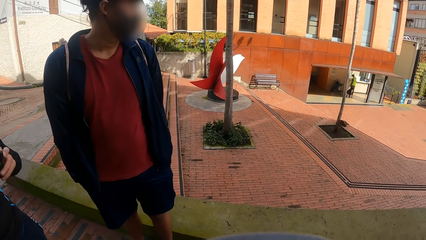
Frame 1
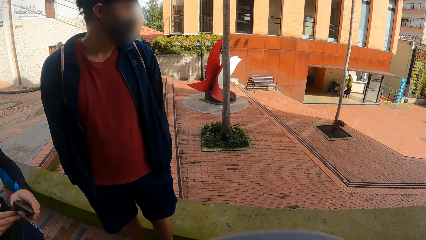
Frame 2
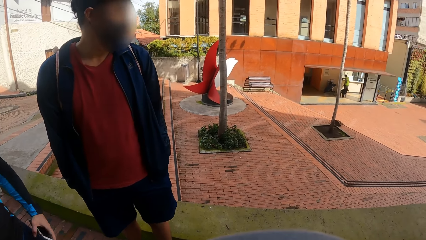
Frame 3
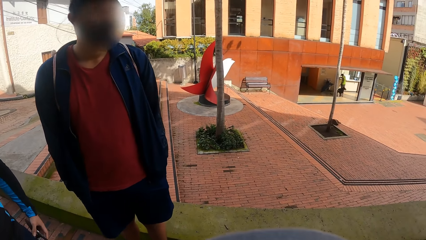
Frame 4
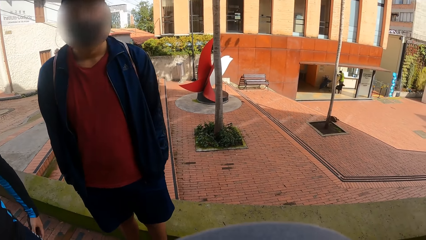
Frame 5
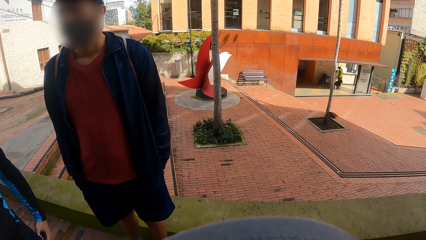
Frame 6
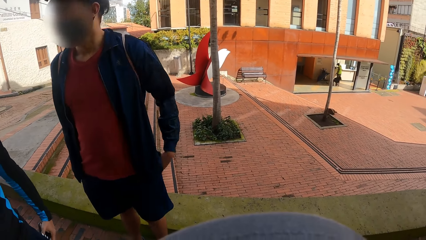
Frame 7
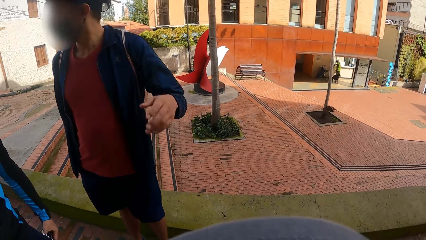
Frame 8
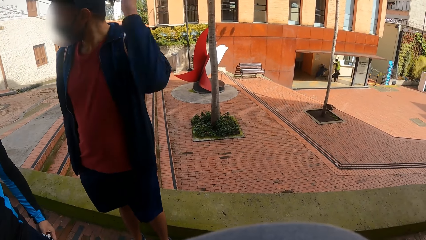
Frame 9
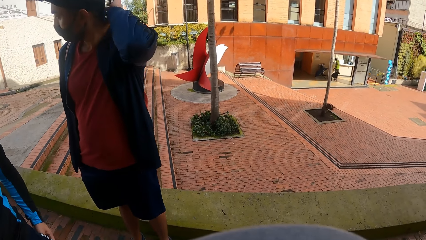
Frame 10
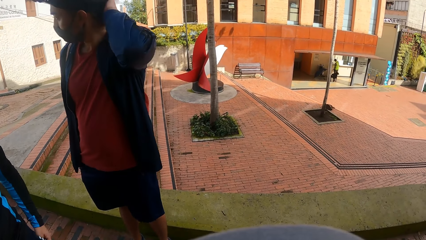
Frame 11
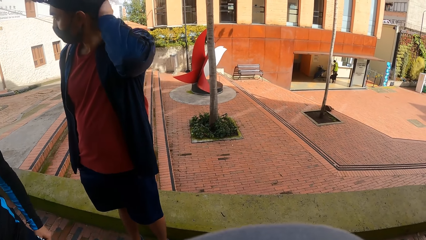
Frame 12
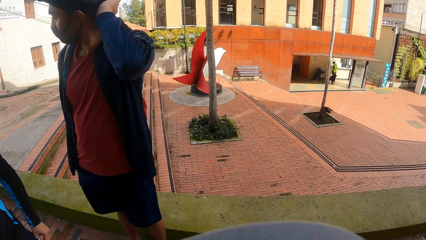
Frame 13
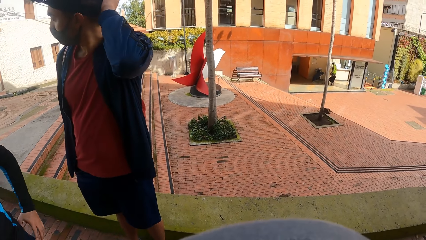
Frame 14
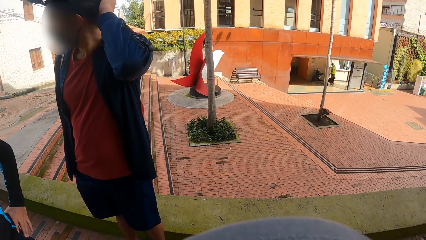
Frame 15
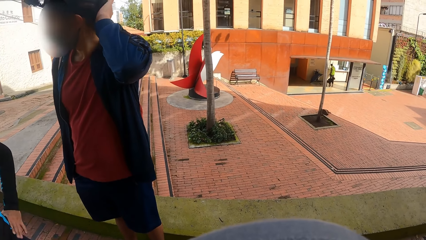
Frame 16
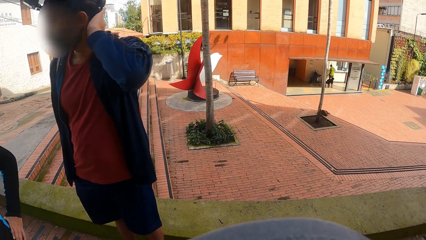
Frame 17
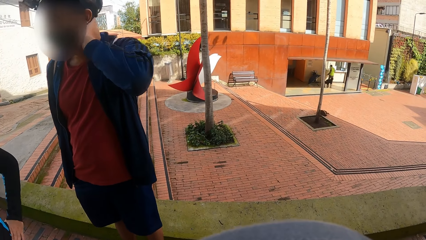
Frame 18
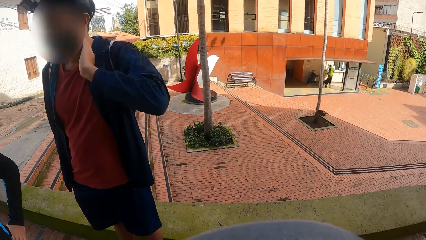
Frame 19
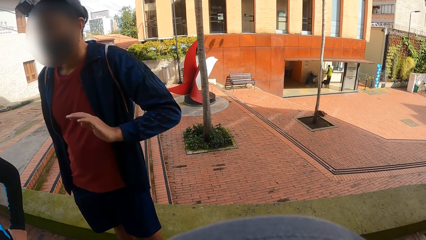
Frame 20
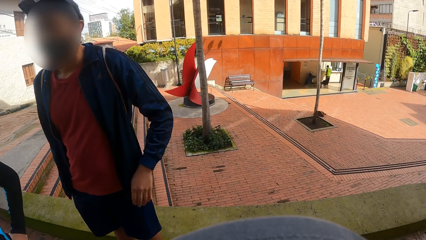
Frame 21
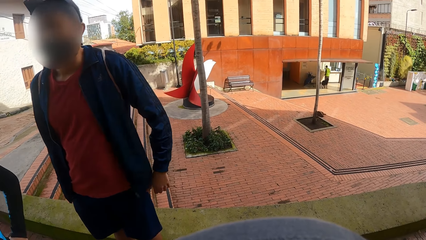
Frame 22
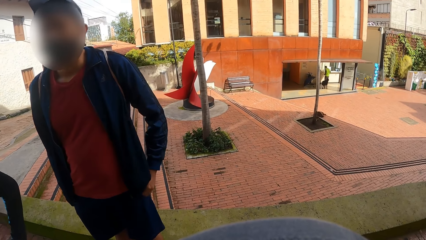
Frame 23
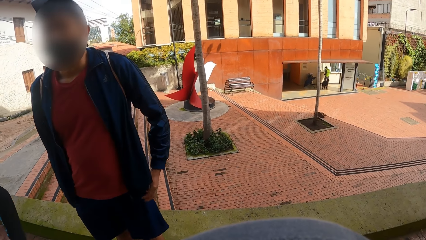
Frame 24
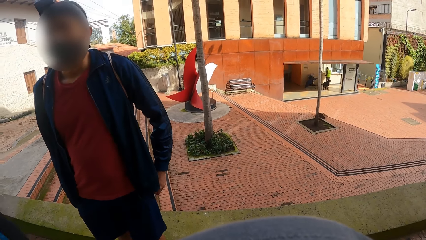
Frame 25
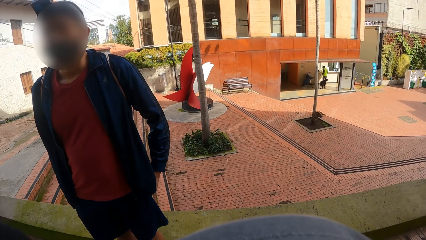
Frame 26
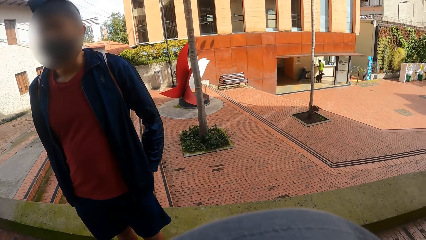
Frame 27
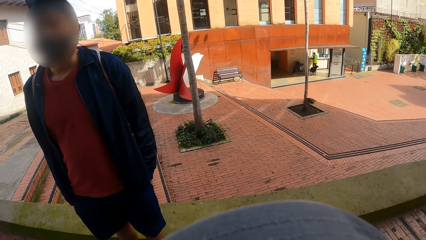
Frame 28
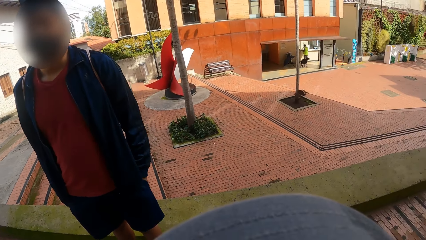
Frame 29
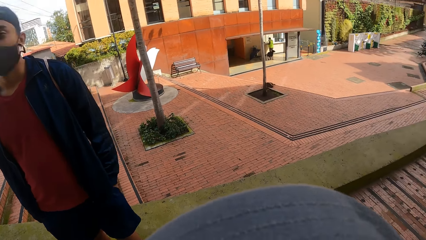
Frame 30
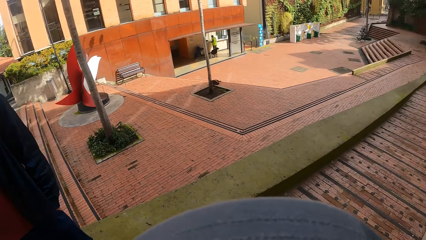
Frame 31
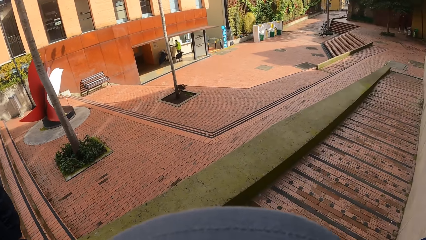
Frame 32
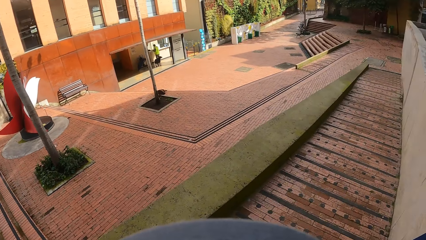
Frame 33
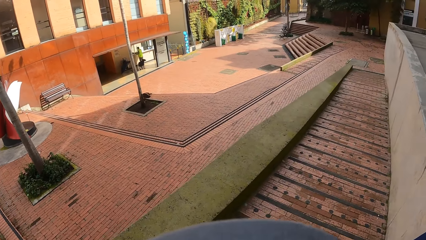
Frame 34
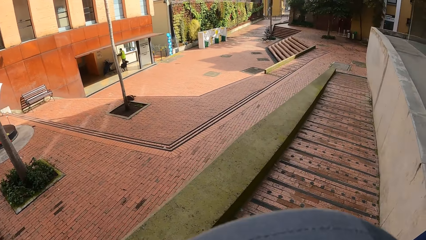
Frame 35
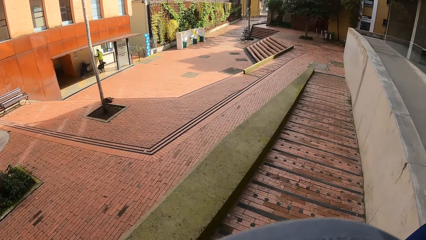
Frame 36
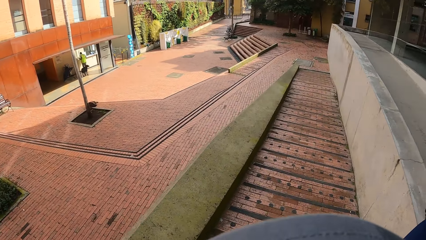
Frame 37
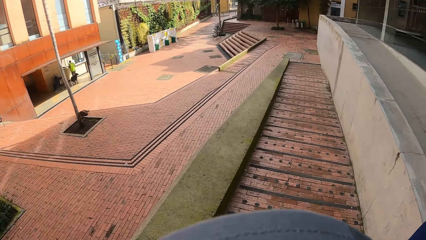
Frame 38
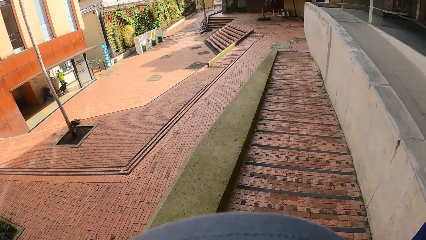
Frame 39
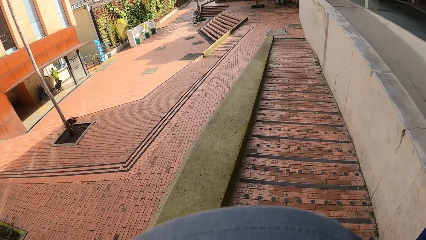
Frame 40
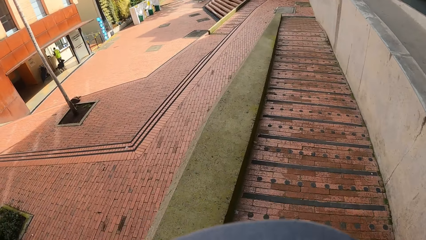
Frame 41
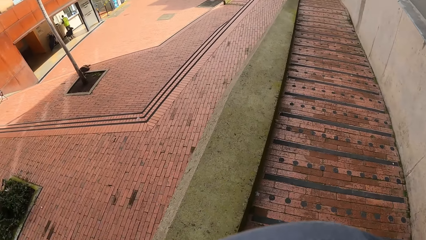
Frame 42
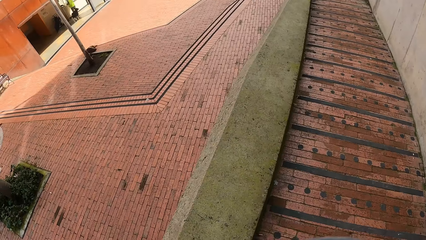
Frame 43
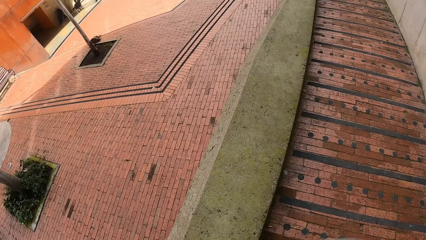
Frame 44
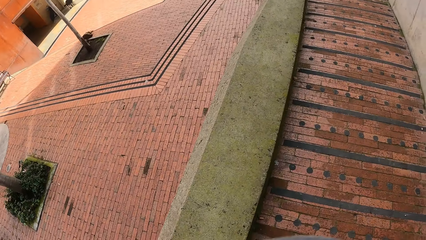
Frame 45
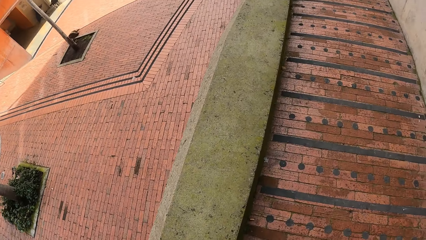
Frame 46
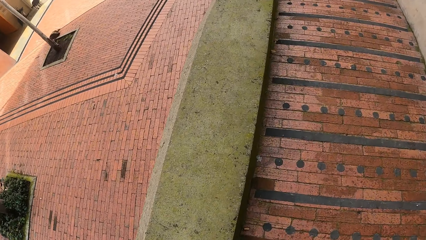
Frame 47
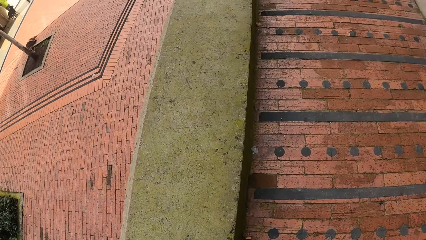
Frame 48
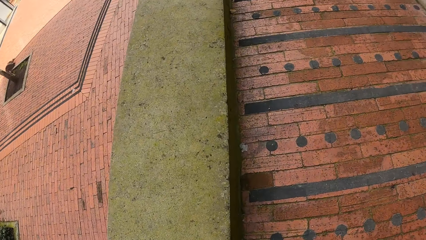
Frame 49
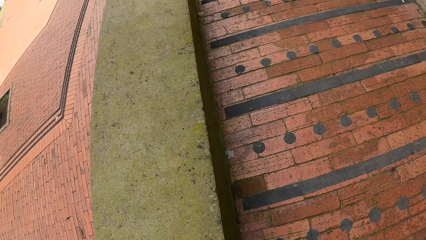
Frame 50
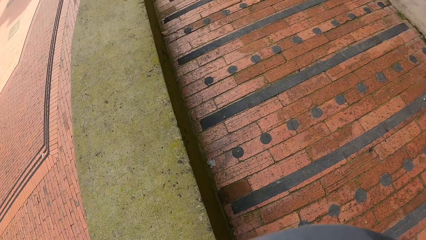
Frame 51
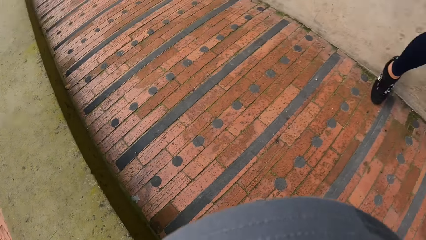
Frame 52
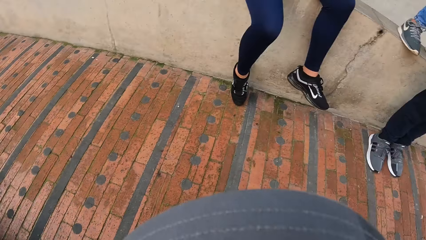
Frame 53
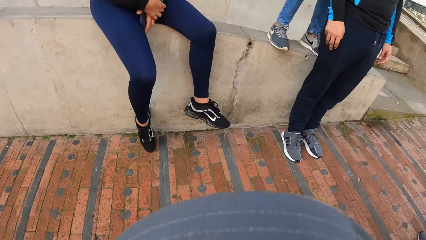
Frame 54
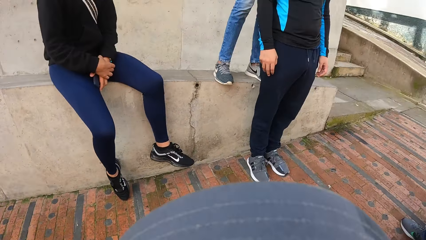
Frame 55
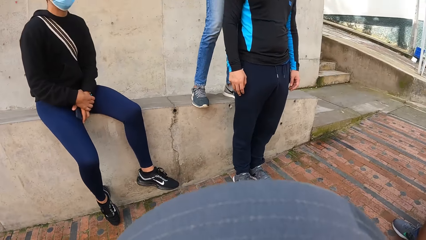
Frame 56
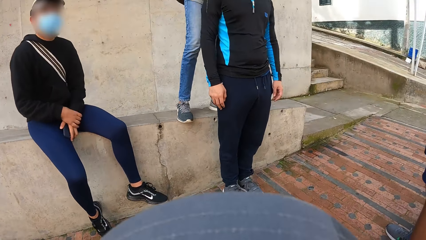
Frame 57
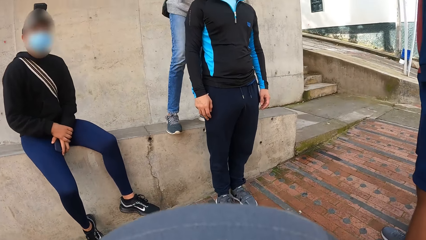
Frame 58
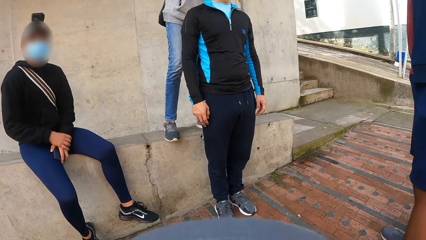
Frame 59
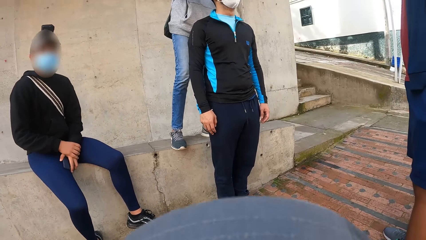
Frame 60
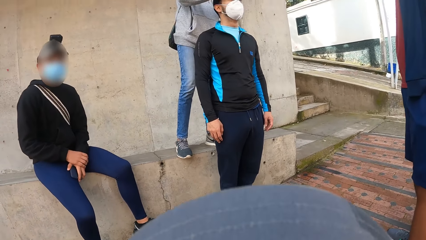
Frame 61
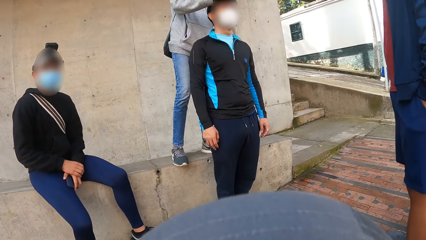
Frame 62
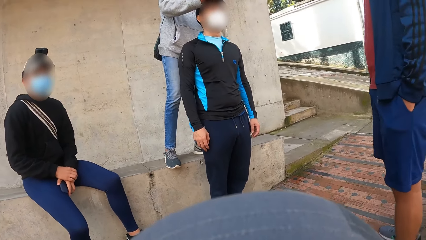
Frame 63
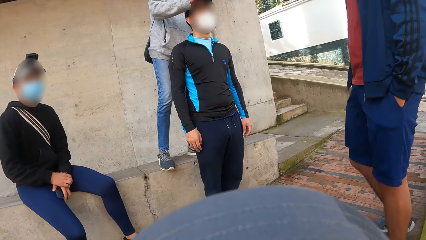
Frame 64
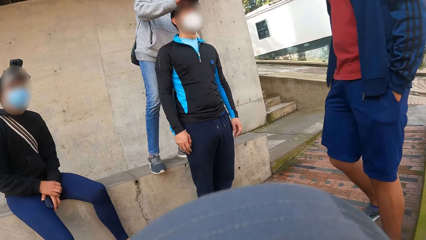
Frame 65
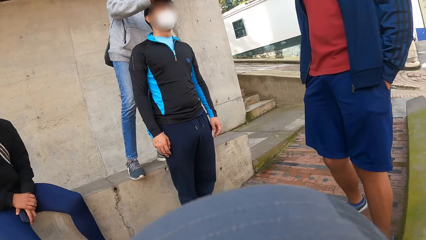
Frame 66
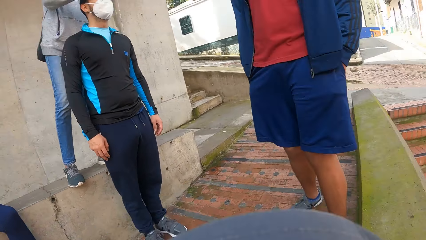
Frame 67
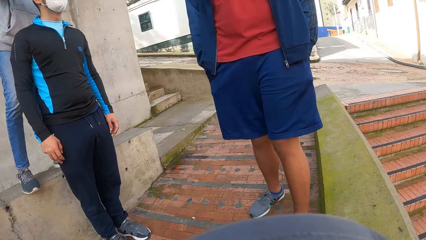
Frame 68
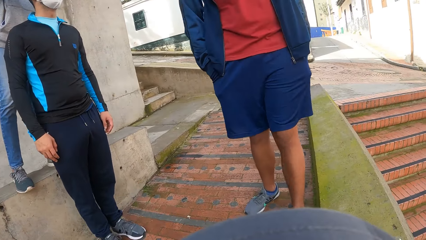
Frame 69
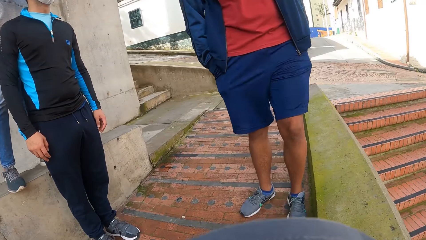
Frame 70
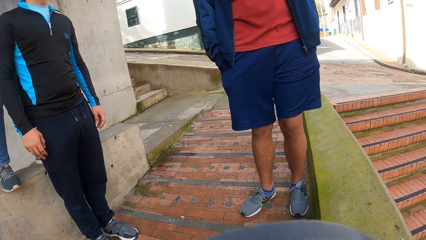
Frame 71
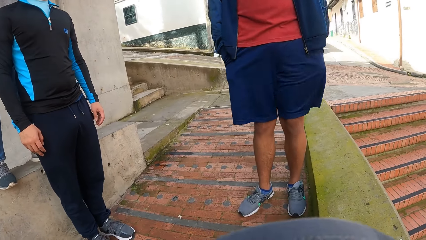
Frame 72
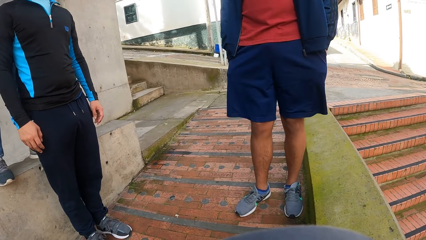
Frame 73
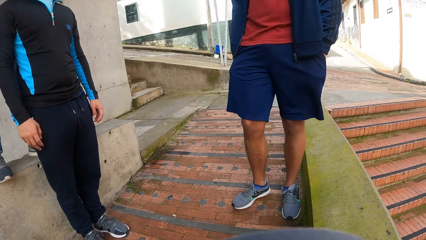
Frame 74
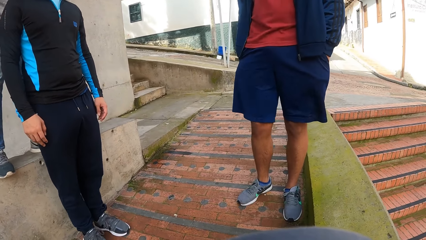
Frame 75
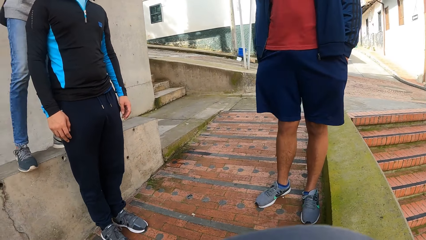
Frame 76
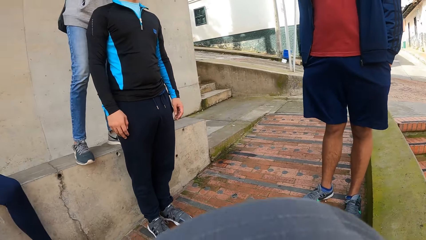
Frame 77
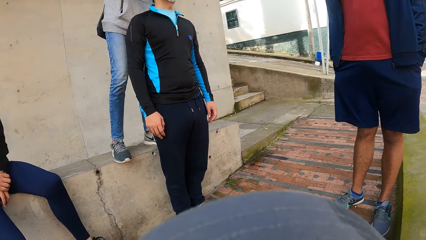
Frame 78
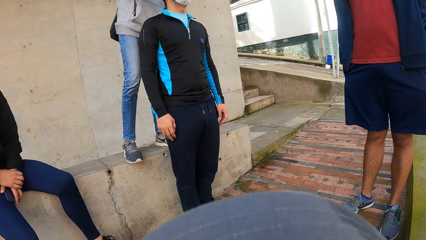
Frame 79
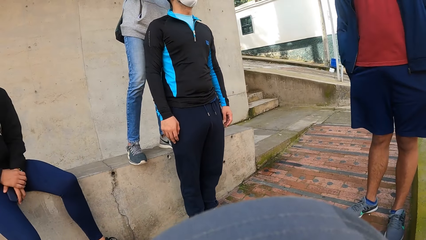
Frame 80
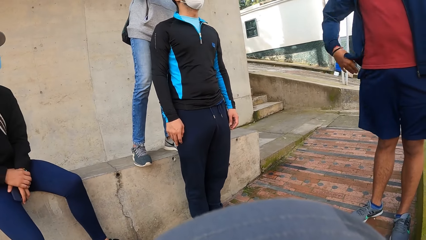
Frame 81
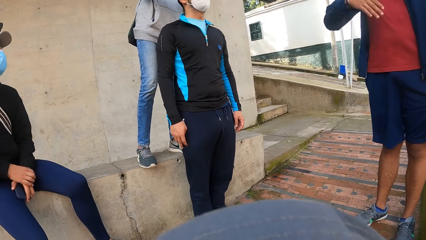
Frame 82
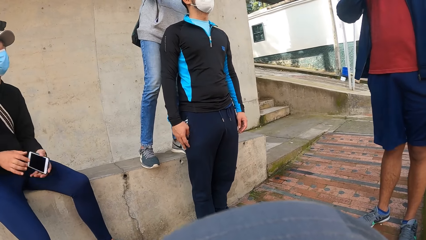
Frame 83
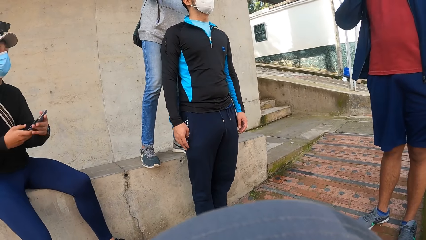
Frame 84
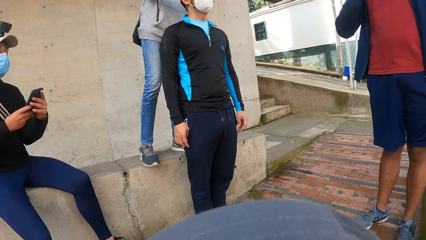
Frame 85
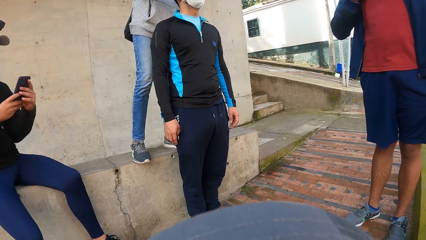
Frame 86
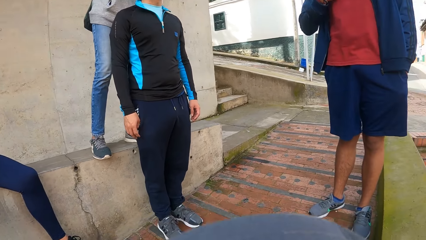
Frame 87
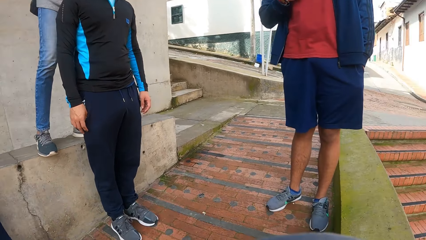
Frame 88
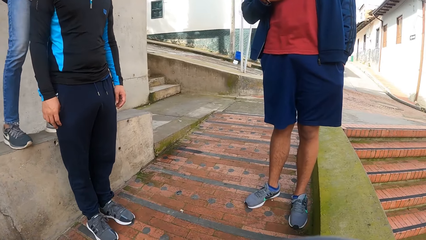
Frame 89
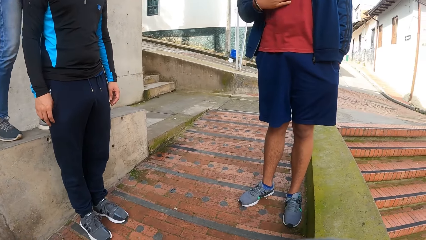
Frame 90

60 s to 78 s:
A man touches the head. The man puts the hand in the pocket. The camera wearer looks at the floor. They look around the compound.
